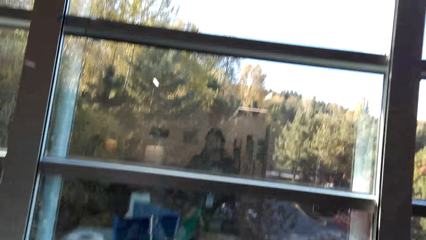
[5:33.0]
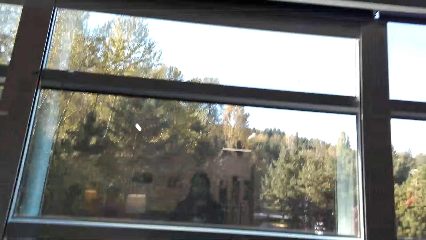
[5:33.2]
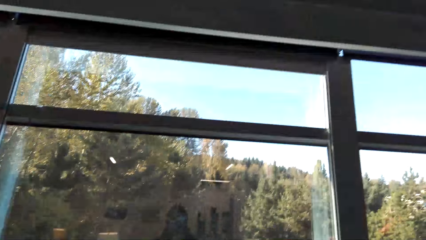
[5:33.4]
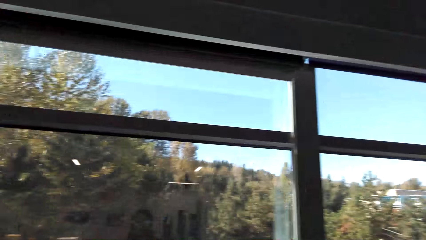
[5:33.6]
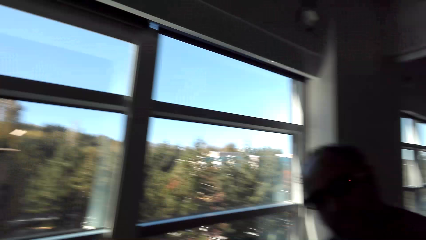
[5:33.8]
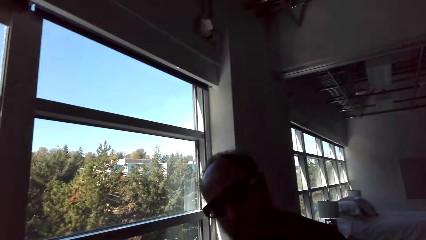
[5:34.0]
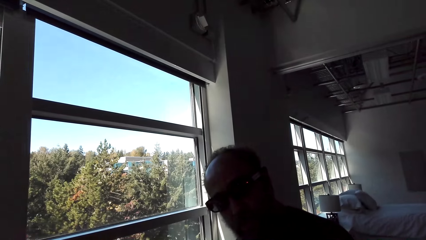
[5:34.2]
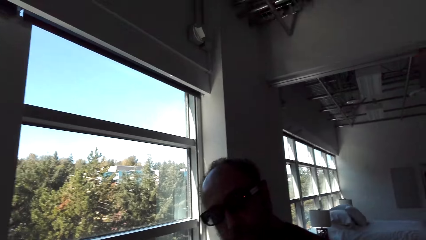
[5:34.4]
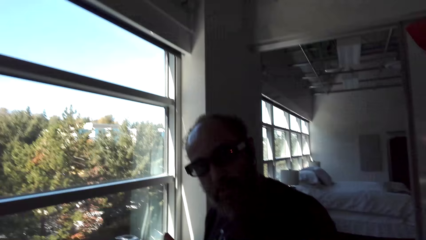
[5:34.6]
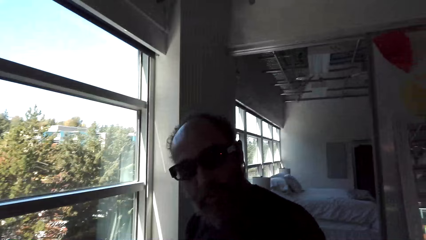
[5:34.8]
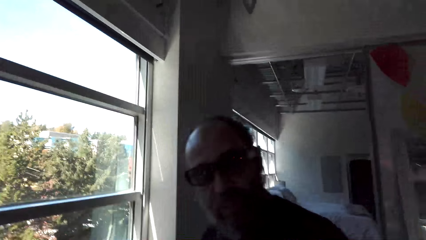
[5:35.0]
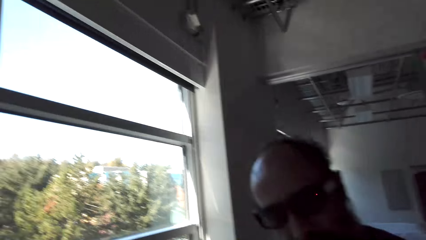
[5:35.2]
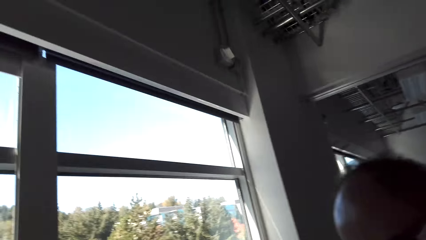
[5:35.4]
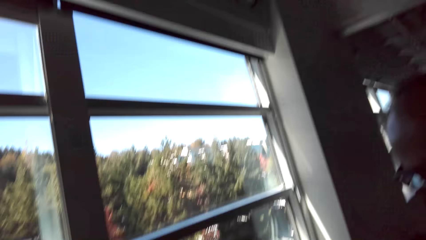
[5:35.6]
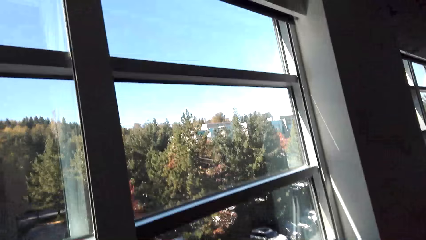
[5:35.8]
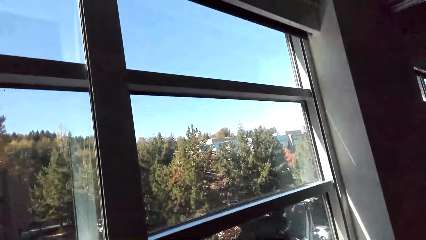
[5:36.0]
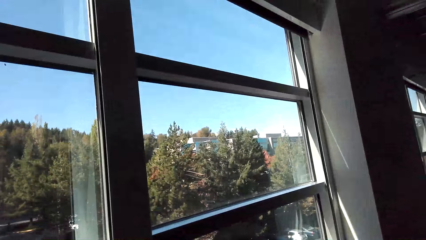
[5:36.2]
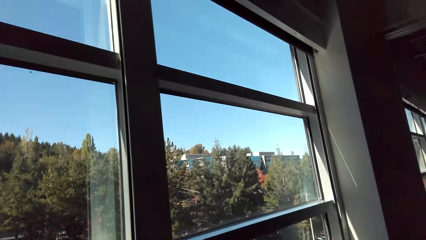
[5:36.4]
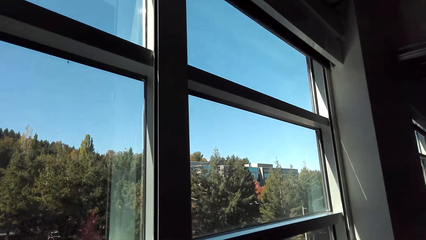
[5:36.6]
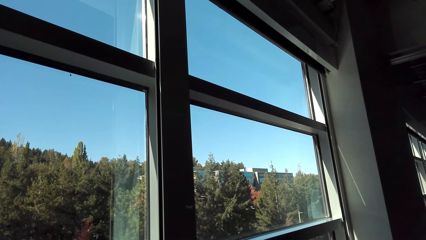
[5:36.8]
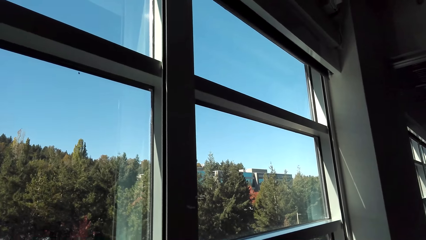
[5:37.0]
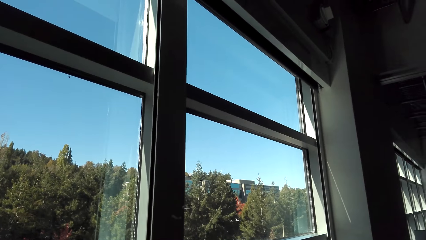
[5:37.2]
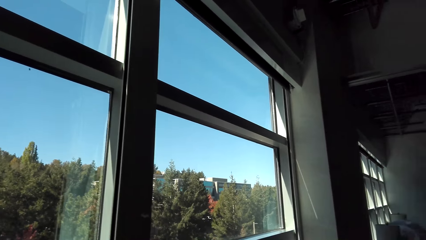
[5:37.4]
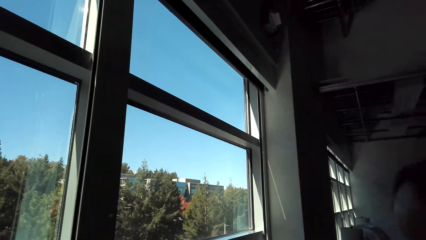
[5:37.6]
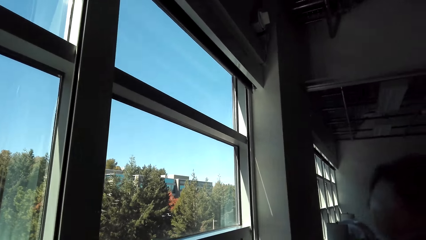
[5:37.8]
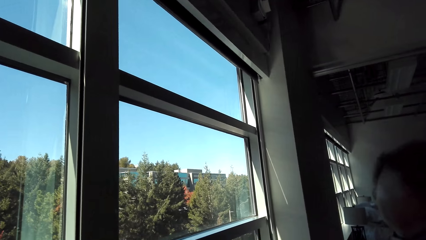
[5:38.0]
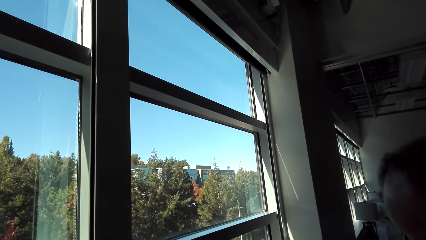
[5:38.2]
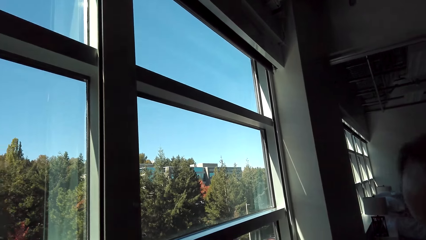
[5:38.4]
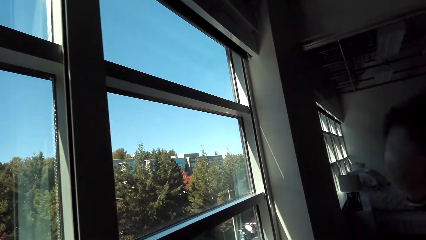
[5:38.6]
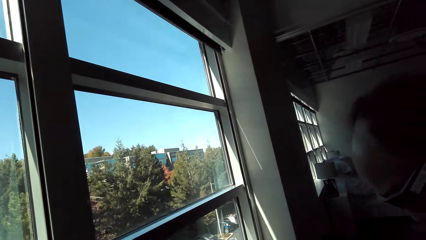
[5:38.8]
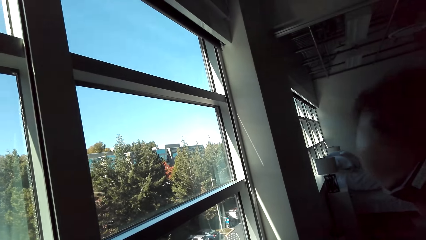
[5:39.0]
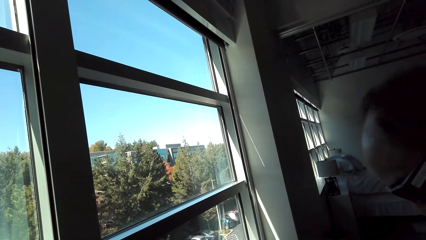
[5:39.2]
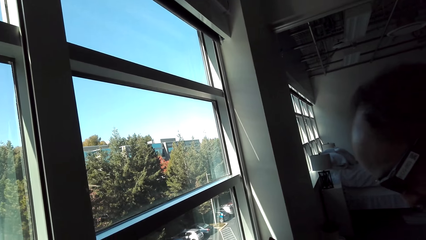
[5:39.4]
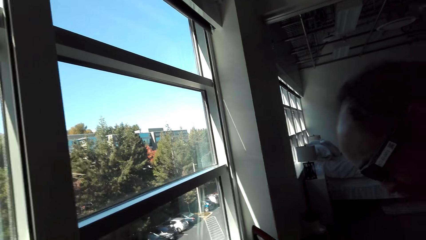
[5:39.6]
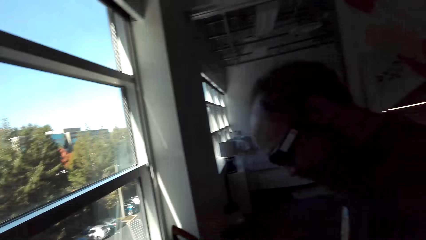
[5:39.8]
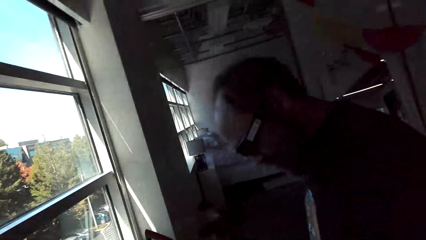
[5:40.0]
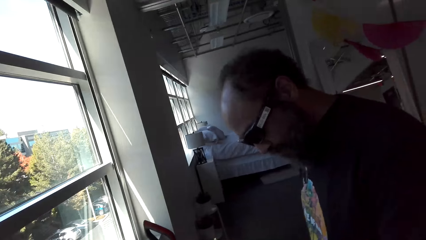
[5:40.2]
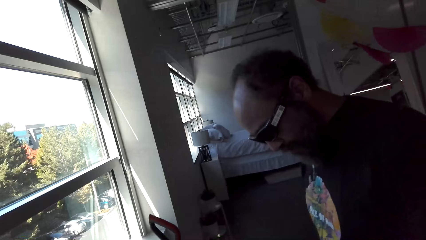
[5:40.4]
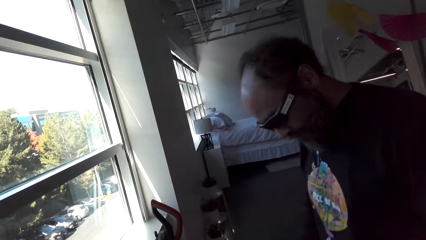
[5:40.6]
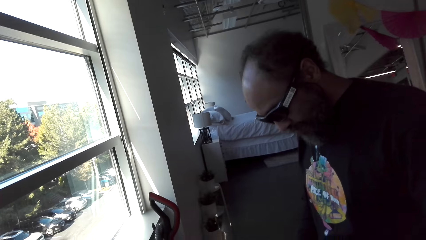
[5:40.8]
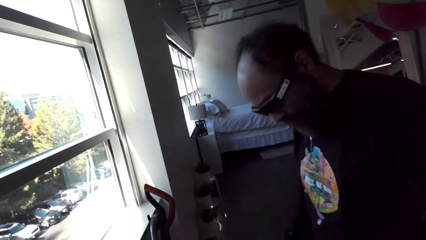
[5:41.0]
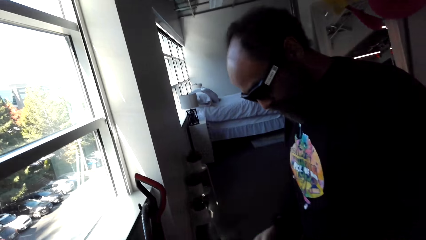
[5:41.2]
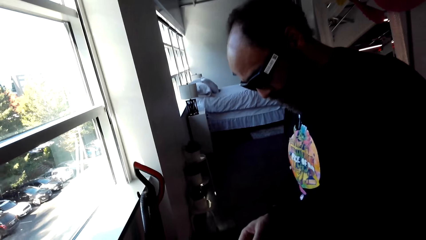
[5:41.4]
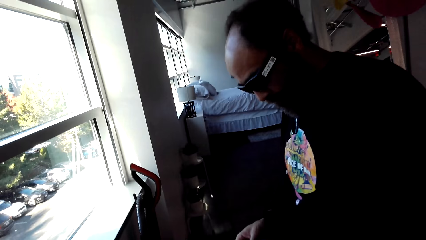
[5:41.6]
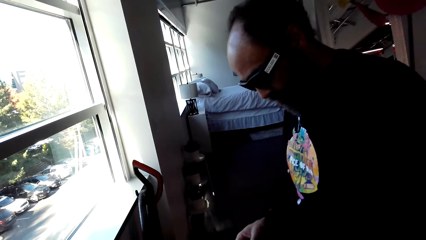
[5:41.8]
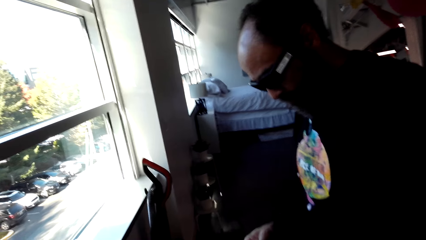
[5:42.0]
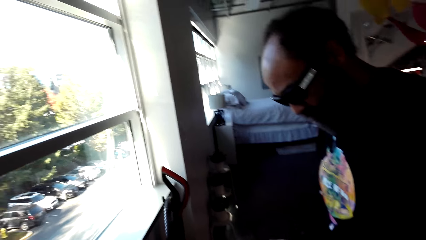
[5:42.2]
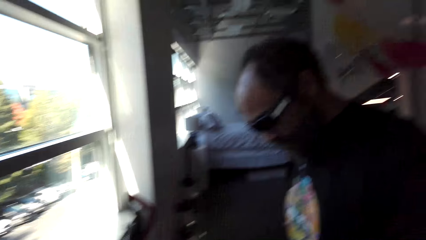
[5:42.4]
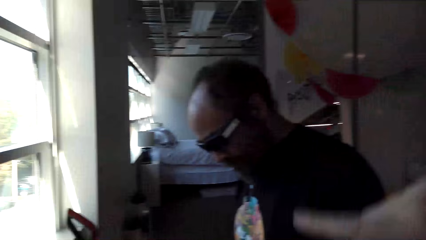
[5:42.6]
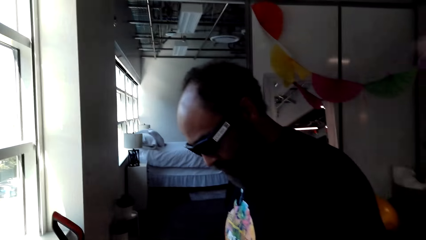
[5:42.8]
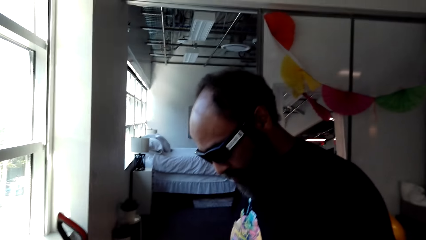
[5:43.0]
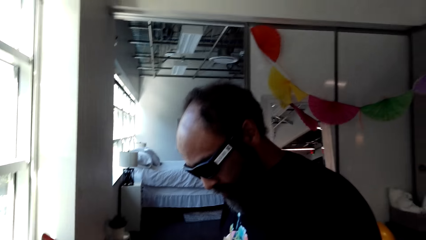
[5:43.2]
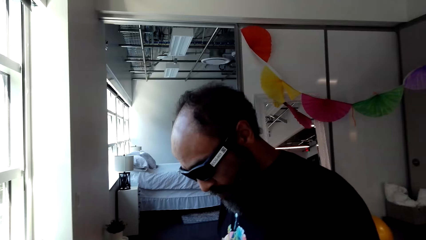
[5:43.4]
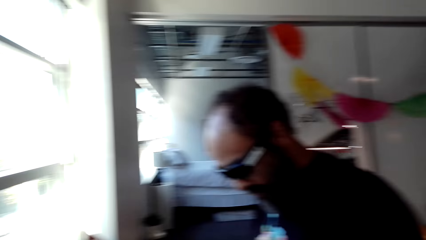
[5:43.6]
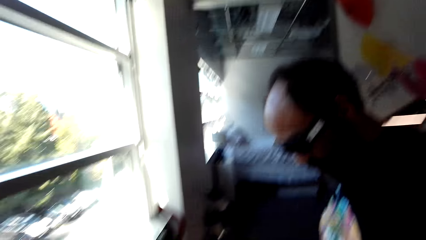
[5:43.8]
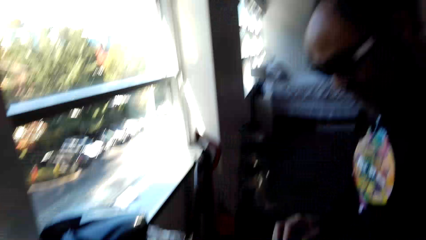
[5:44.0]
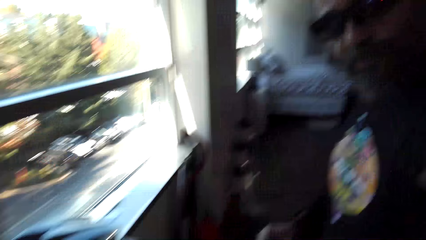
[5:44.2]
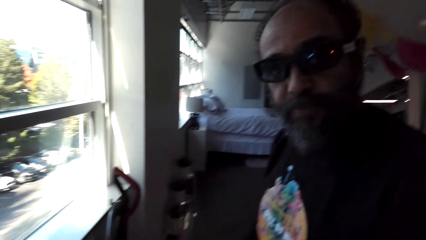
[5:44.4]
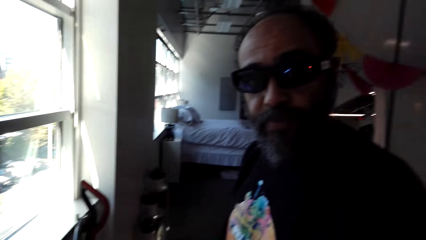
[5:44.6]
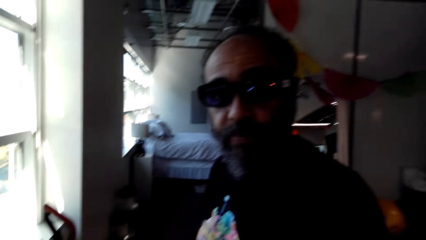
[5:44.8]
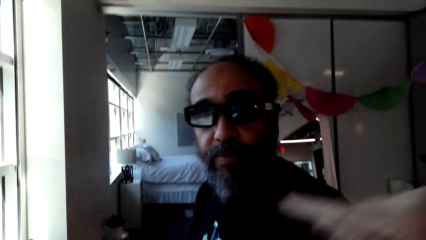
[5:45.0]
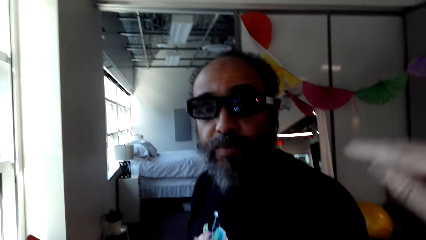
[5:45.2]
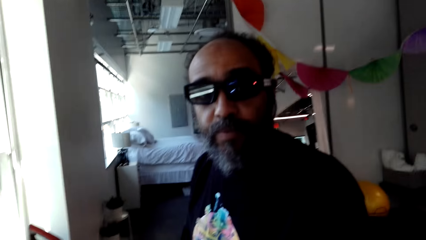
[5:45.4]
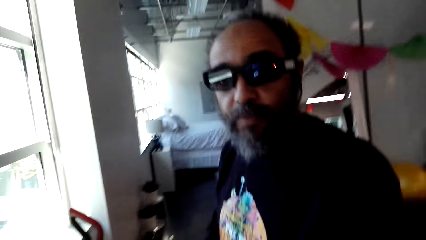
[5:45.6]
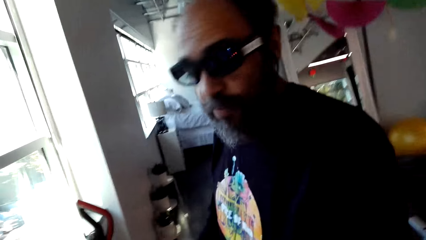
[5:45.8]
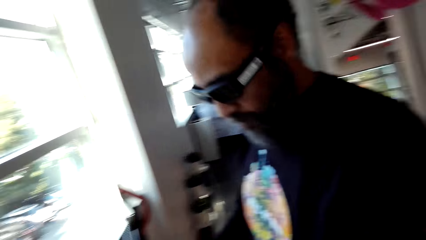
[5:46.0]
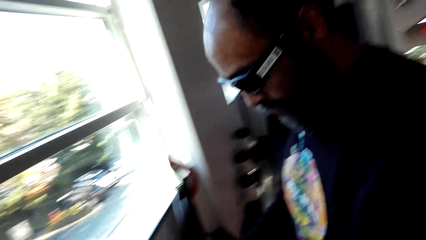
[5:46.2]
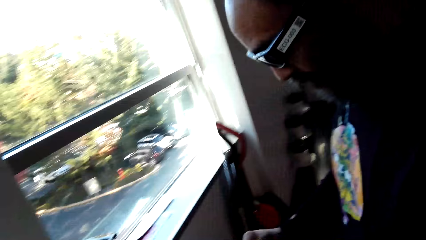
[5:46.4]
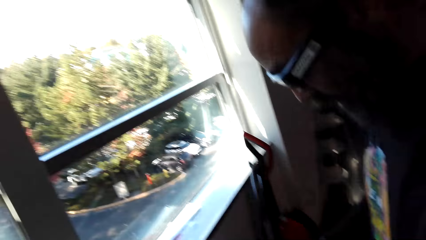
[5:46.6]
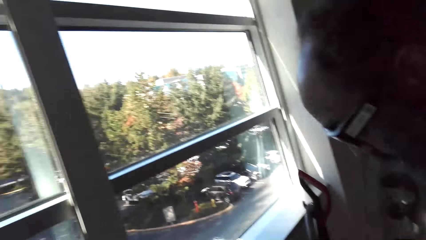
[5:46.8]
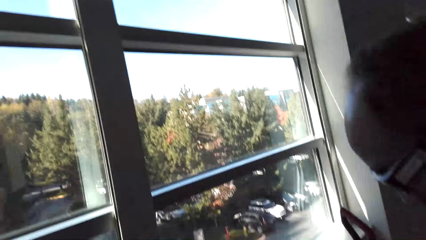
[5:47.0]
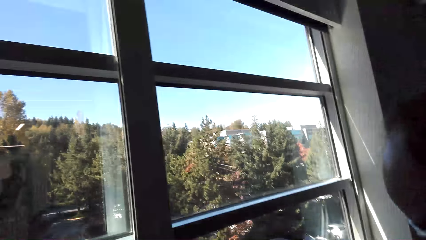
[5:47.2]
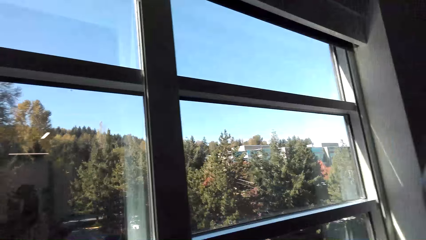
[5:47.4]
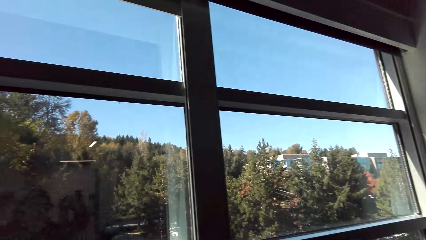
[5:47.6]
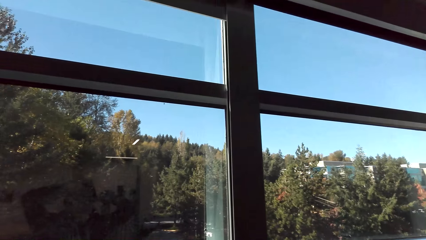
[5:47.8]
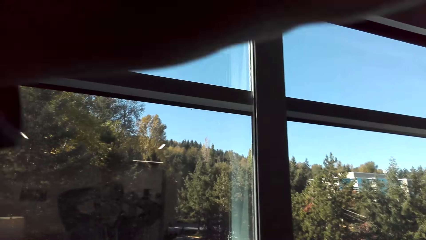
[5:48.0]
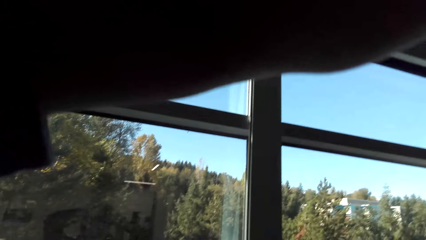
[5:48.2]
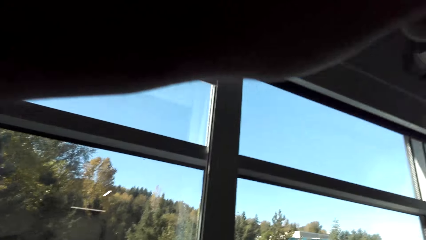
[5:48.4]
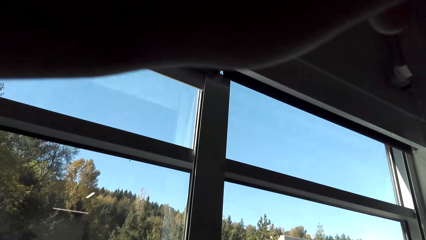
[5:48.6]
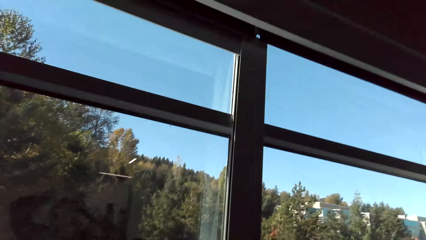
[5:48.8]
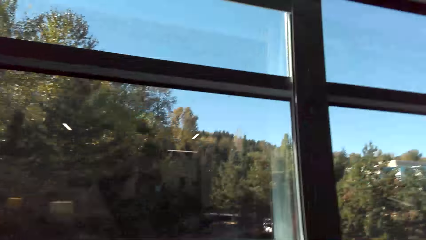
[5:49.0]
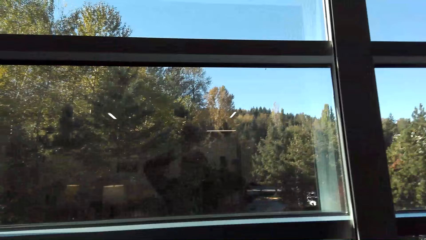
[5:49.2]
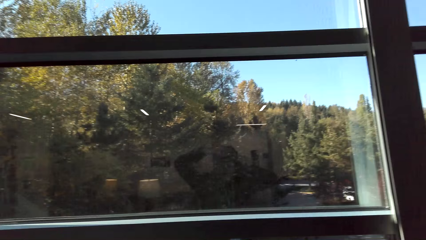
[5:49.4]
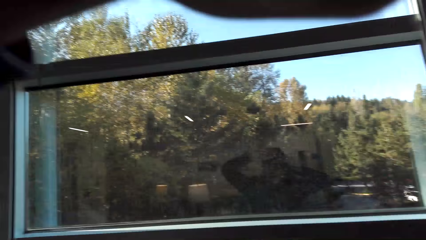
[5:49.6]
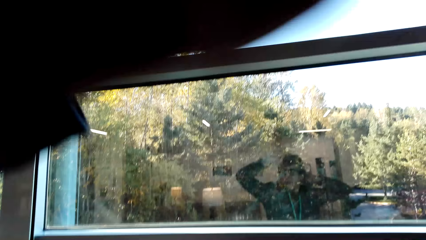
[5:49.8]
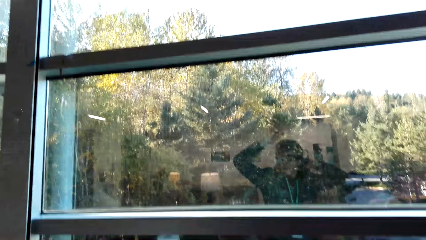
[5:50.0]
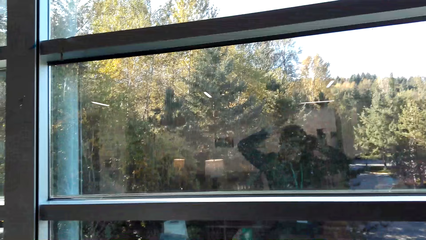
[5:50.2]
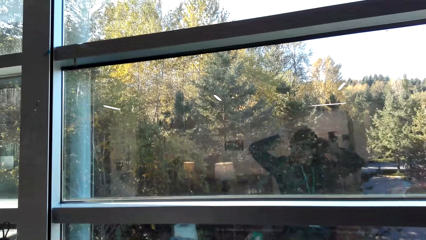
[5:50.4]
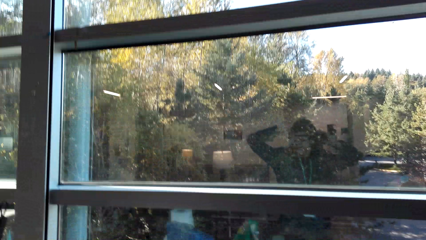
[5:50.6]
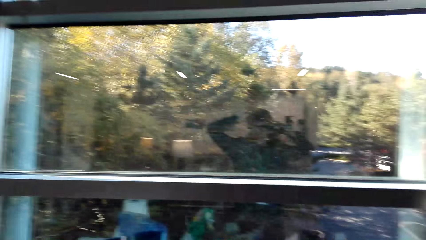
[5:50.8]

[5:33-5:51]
The camera wearer turns around the table. He looks around the house, looks at a man, and talks with the man. He moves his hand. He tilts the camera with his left hand.
